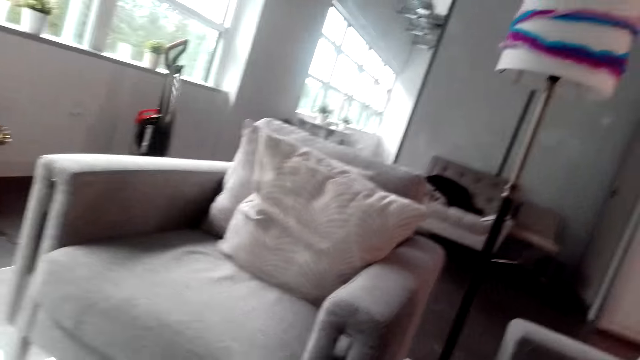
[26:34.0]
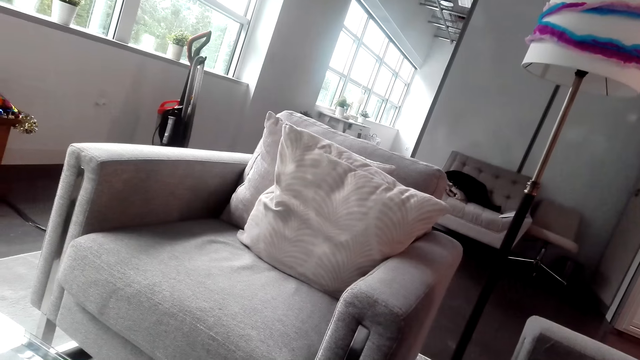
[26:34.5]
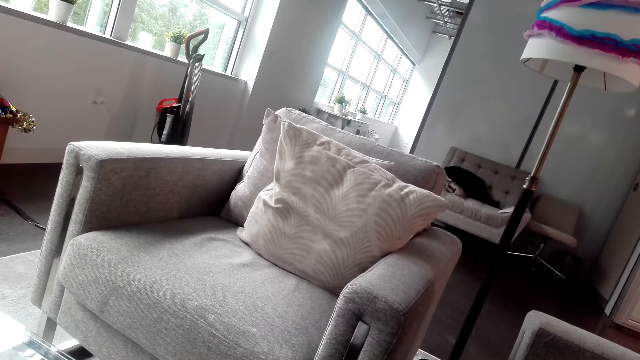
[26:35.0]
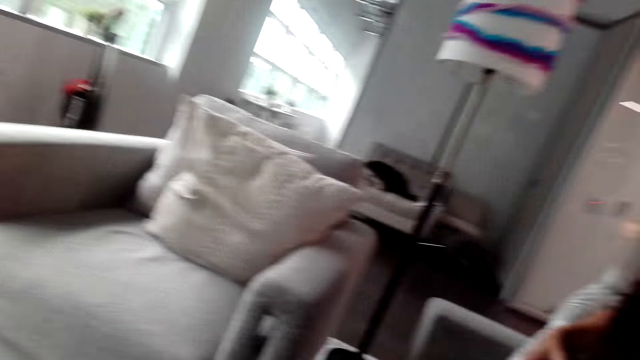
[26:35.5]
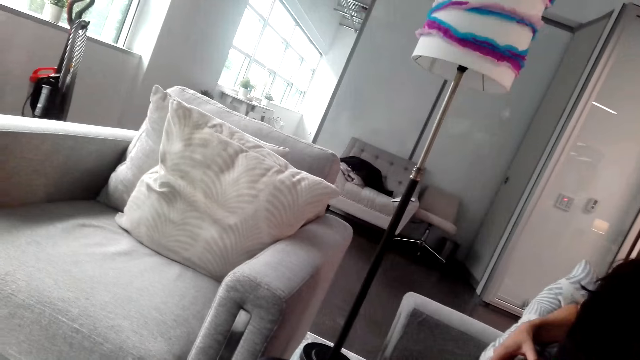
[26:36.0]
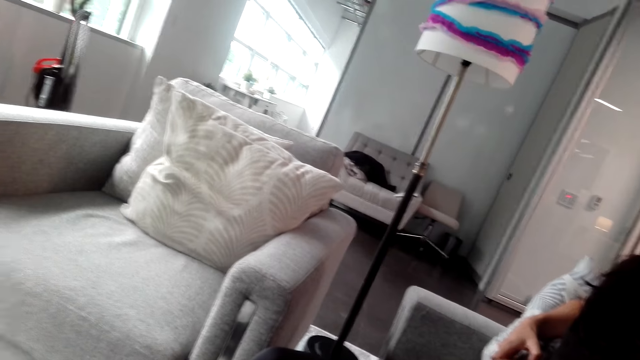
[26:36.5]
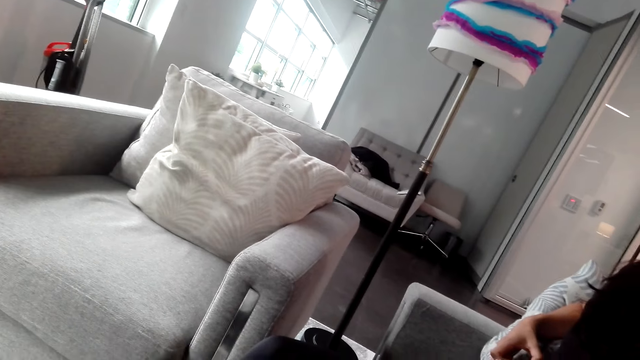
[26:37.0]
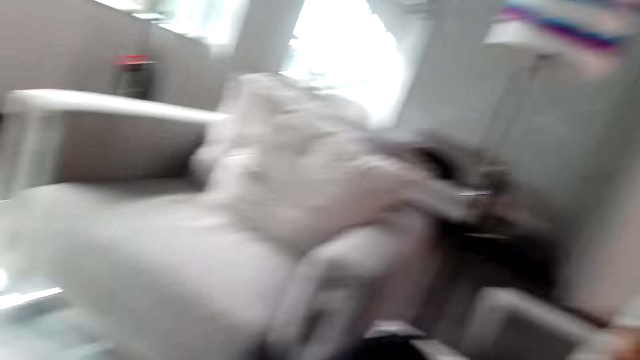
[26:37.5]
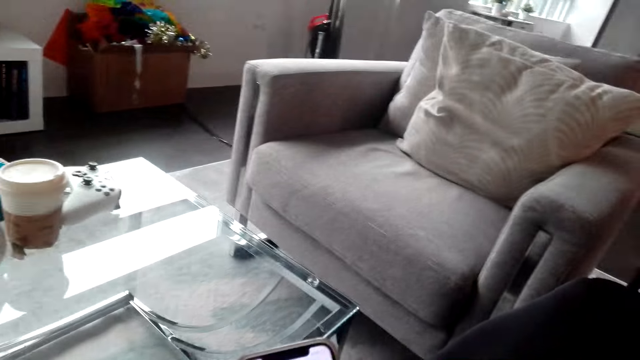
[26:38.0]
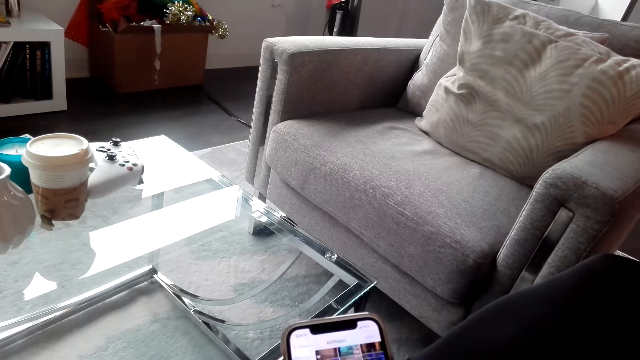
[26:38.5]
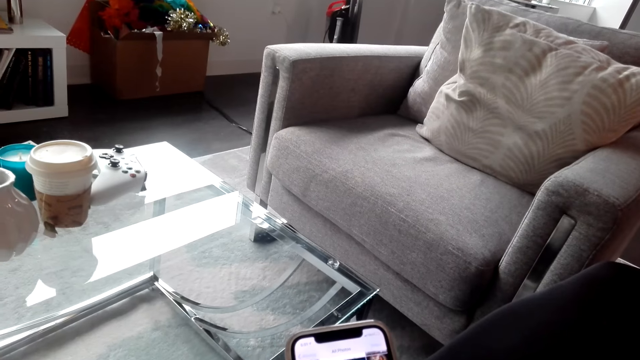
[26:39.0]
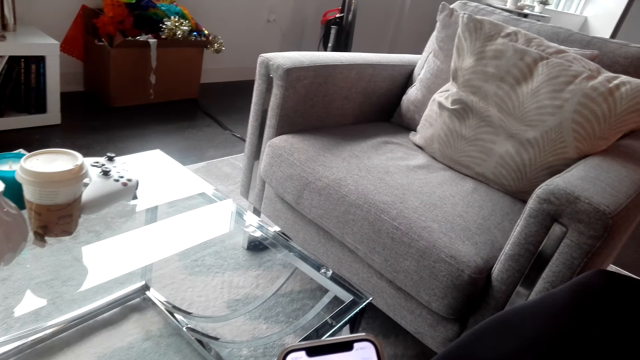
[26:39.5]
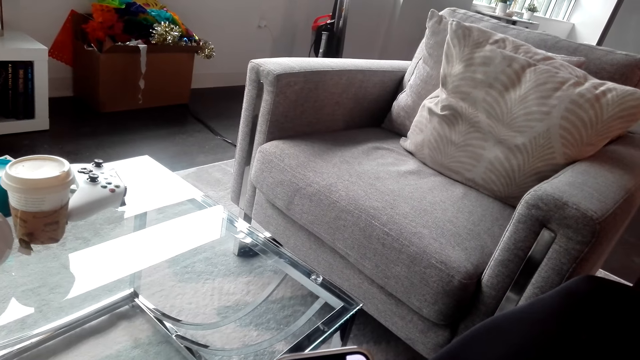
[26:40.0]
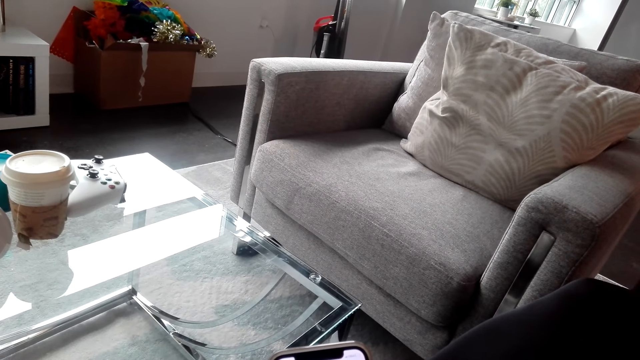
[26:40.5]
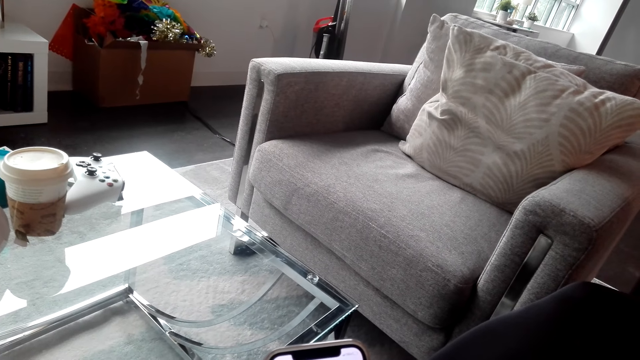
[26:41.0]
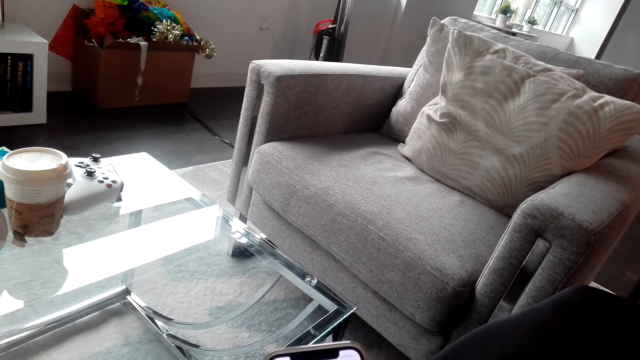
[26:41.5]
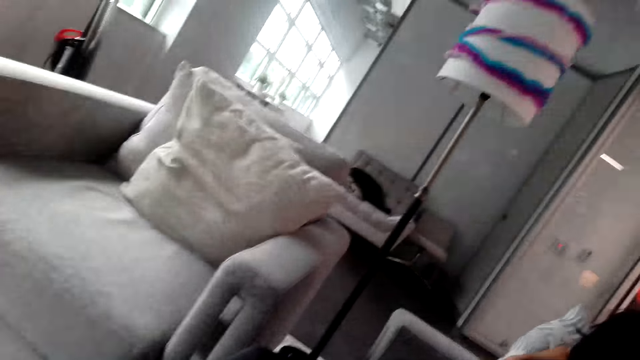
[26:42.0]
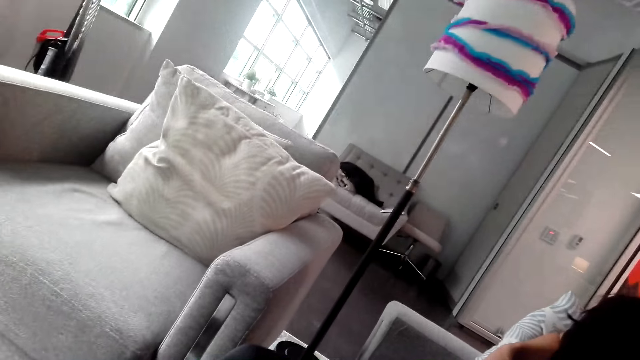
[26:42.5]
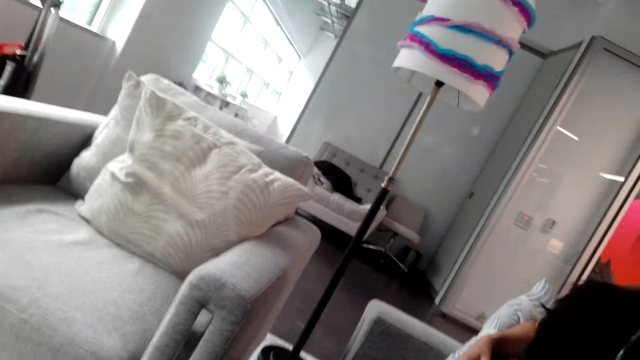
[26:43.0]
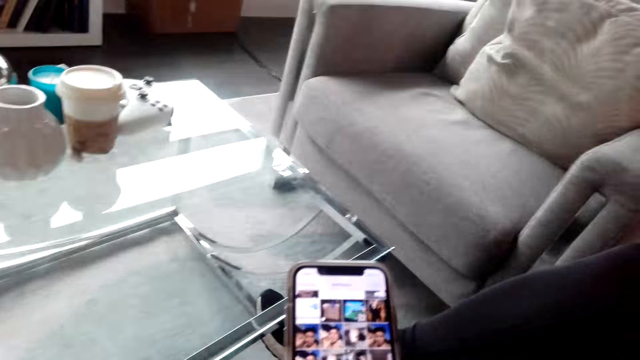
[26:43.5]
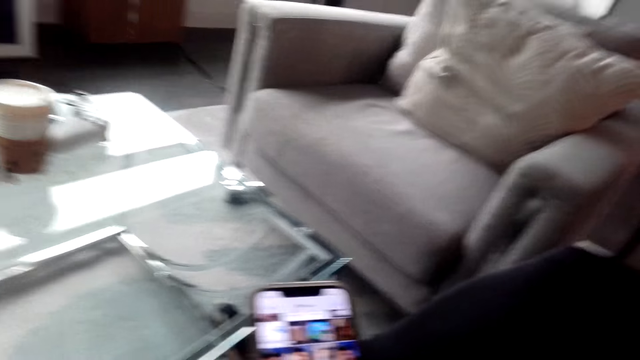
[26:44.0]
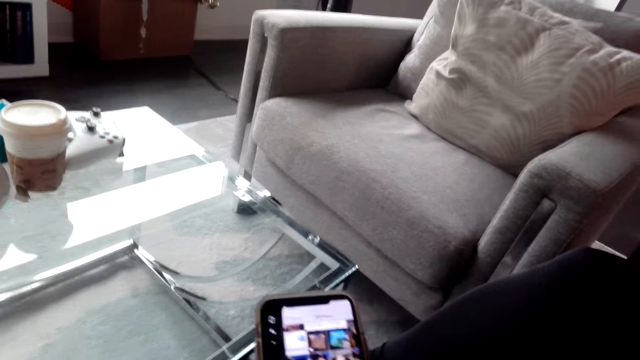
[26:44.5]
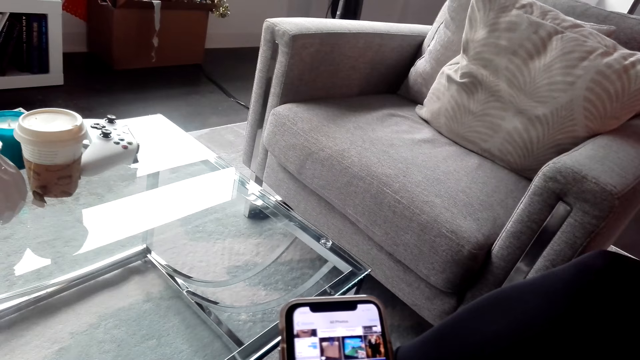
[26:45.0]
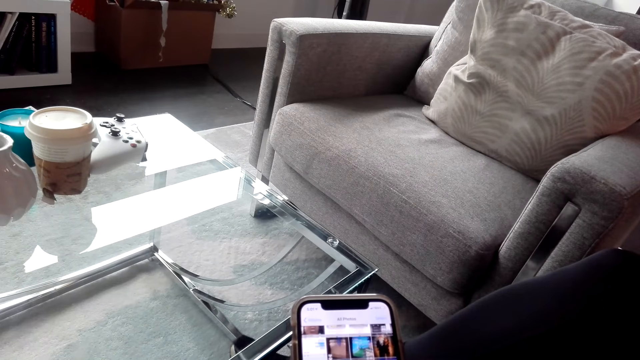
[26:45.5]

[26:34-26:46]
The camera wearer converses with the woman. He uses his phone. He looks around the house.

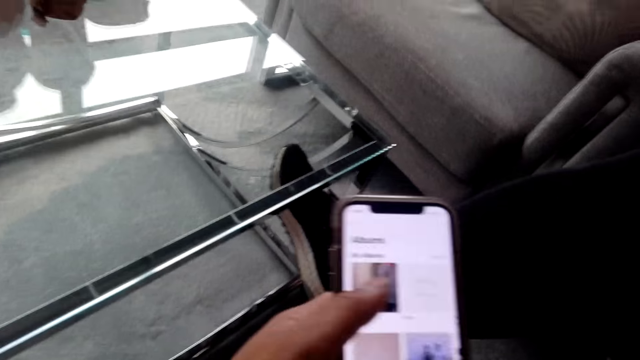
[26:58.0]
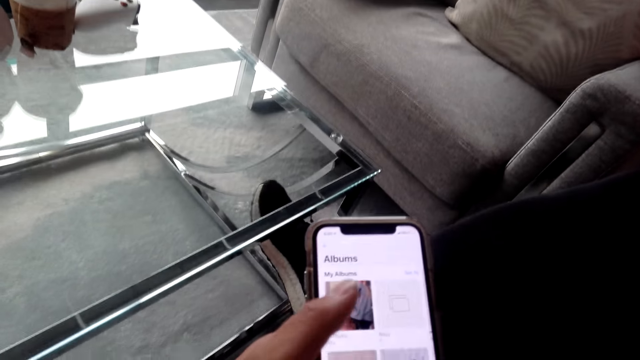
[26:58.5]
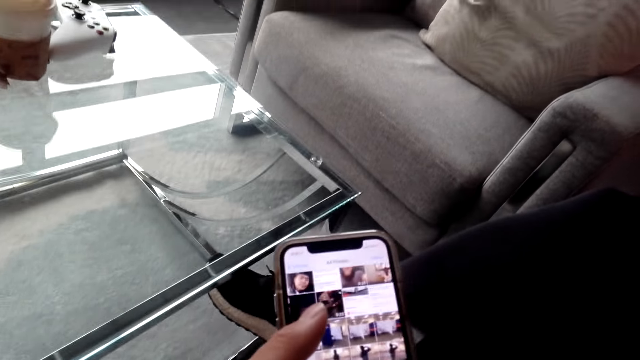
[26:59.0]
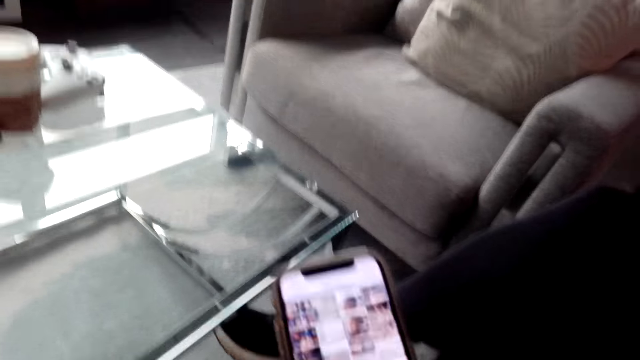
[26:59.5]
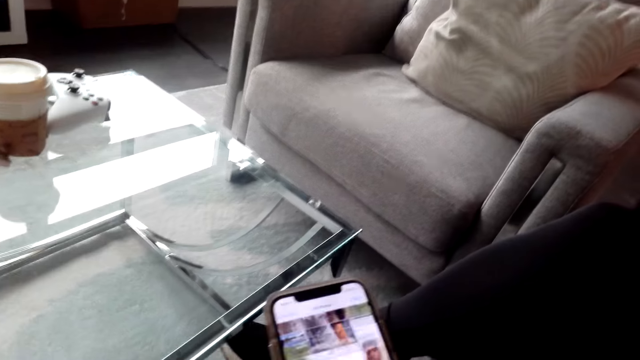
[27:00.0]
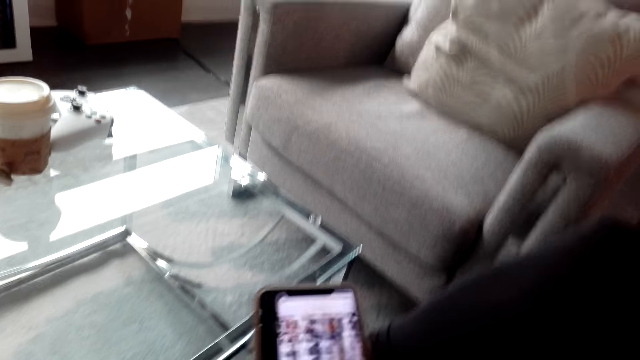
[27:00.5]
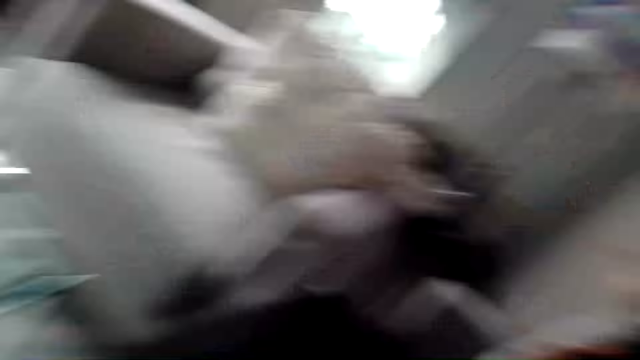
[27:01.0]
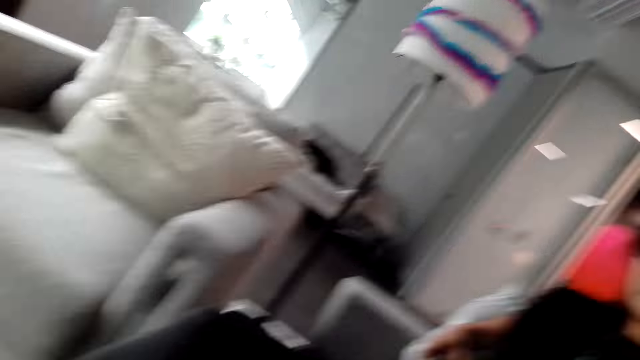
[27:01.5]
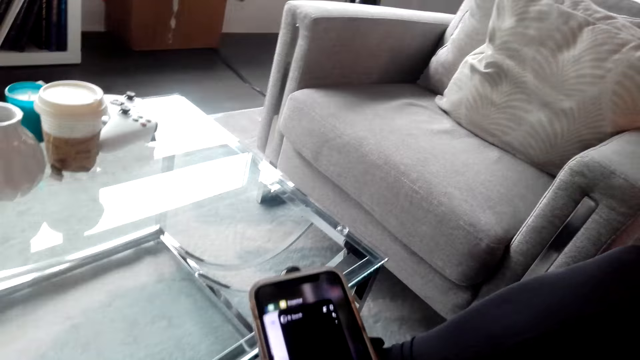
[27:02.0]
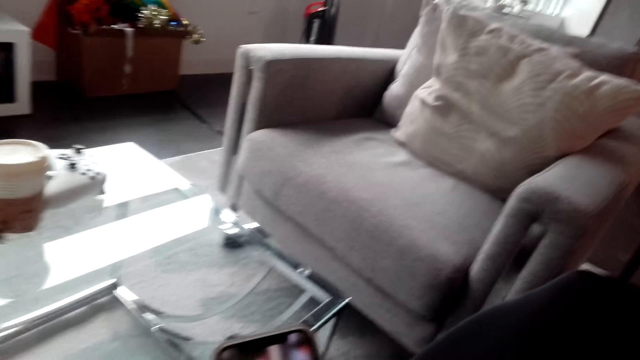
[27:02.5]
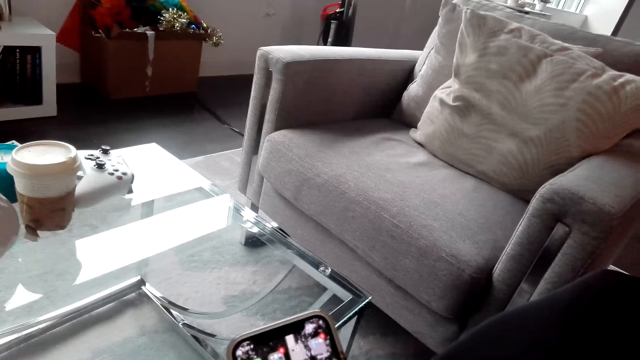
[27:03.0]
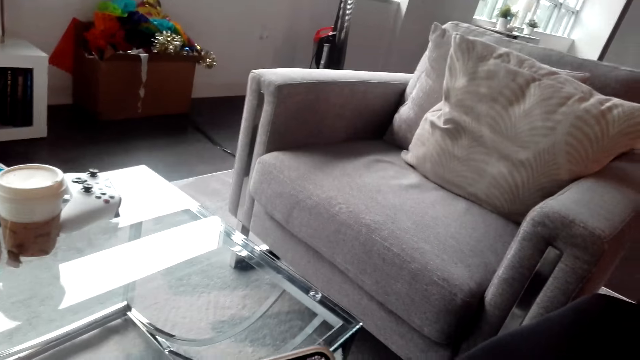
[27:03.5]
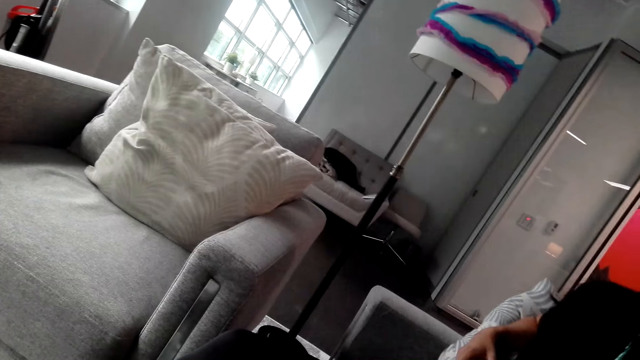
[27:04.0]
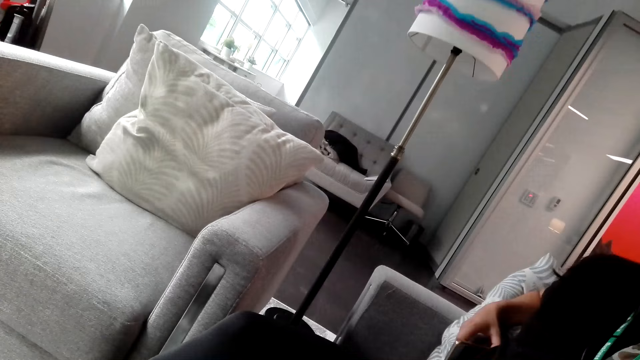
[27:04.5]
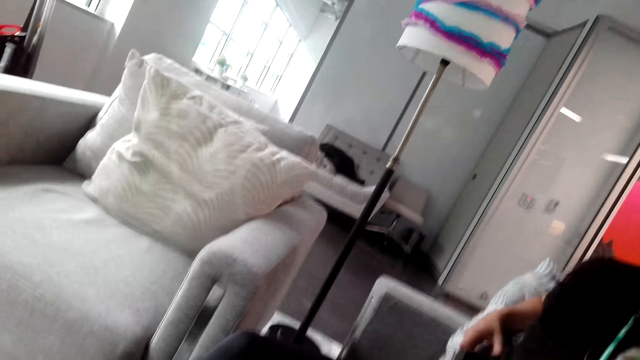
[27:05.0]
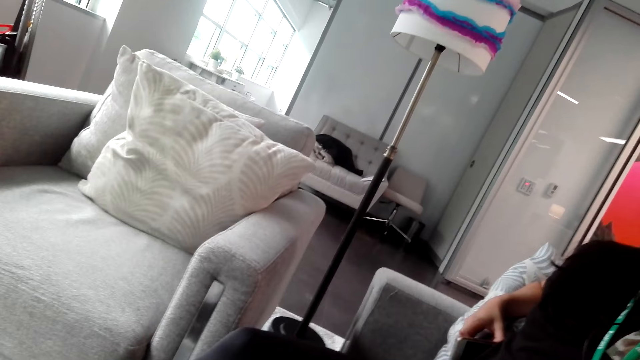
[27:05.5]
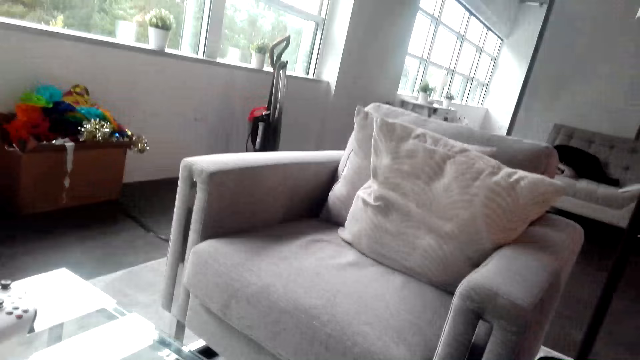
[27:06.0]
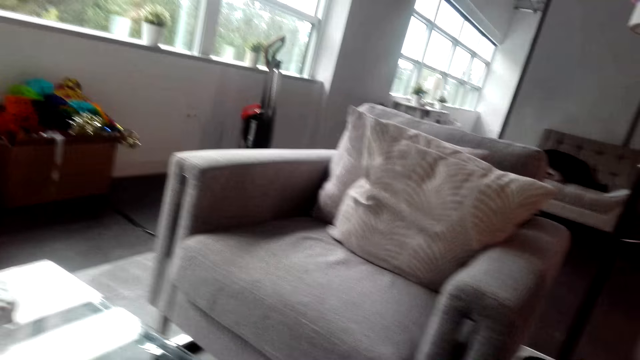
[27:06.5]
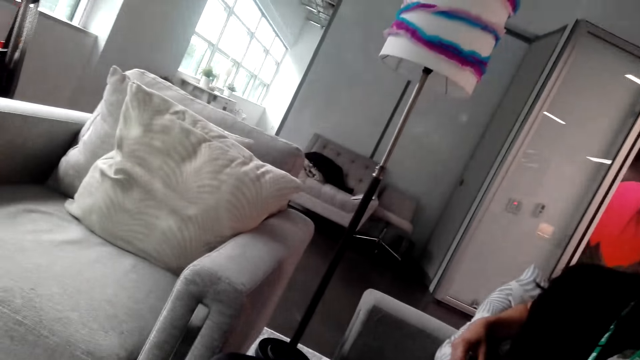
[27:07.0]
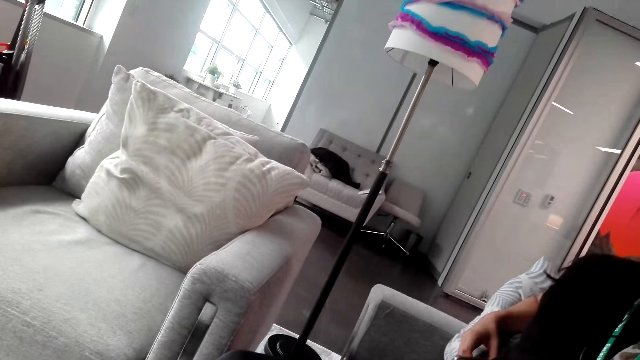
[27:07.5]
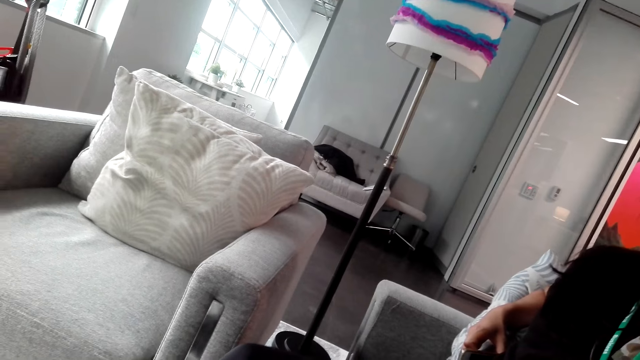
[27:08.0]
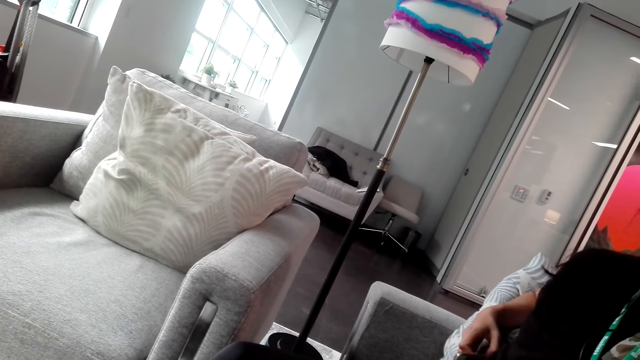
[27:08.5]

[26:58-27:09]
The camera wearer looks at the woman. They converse with the woman. They operate the phone. They converse with the woman. They look at the sofa.
